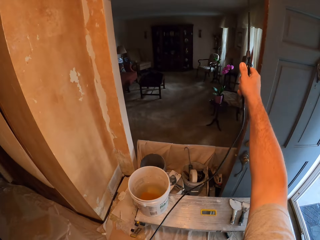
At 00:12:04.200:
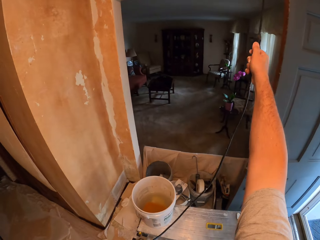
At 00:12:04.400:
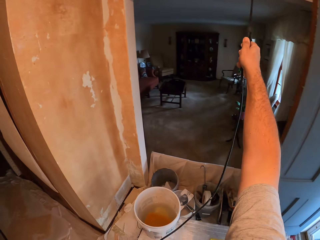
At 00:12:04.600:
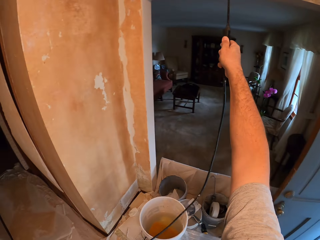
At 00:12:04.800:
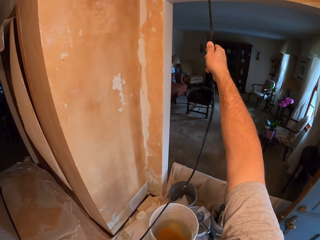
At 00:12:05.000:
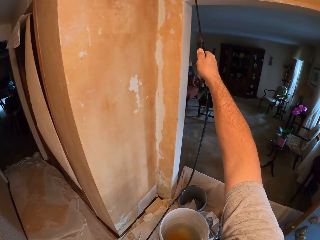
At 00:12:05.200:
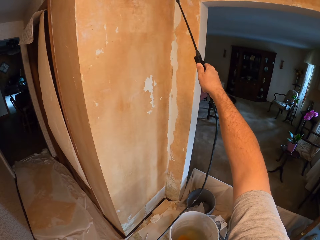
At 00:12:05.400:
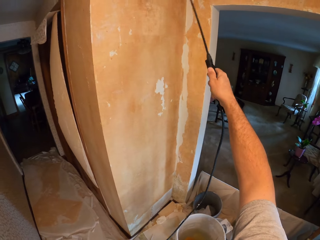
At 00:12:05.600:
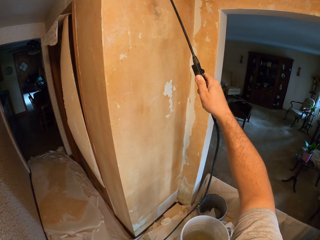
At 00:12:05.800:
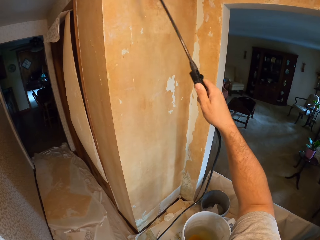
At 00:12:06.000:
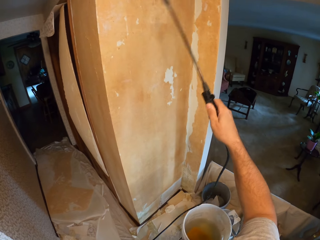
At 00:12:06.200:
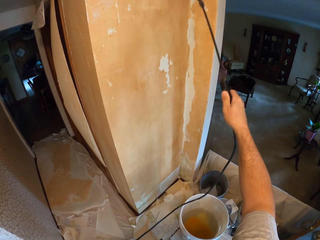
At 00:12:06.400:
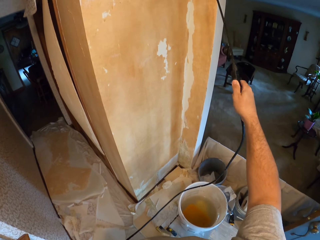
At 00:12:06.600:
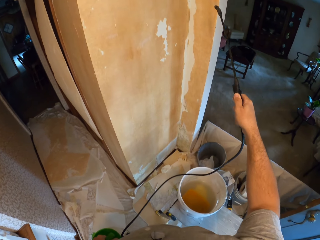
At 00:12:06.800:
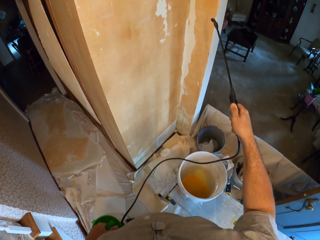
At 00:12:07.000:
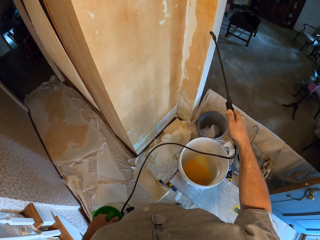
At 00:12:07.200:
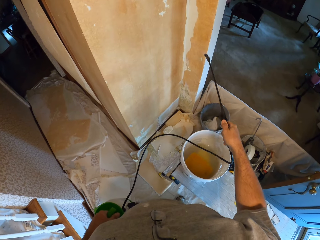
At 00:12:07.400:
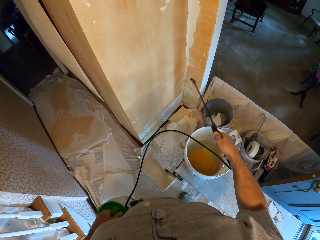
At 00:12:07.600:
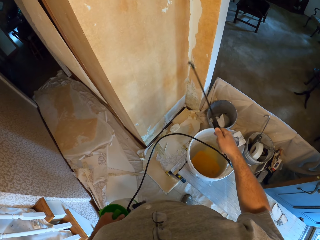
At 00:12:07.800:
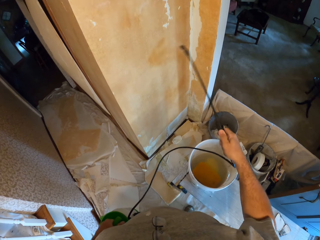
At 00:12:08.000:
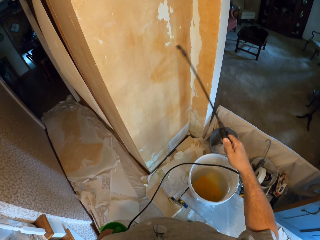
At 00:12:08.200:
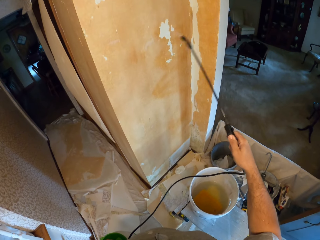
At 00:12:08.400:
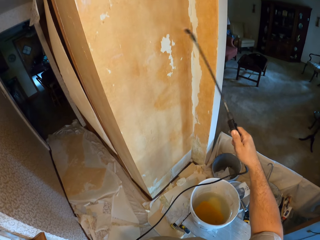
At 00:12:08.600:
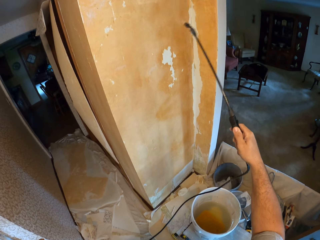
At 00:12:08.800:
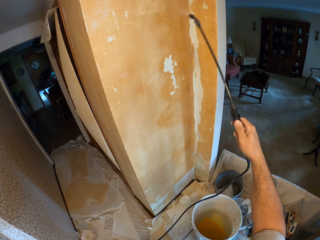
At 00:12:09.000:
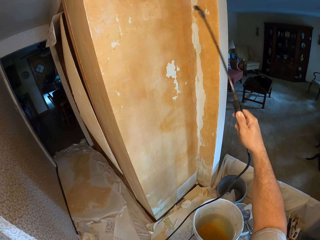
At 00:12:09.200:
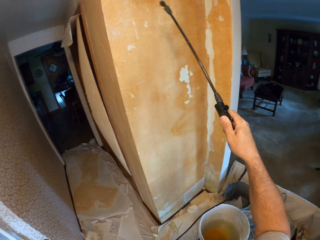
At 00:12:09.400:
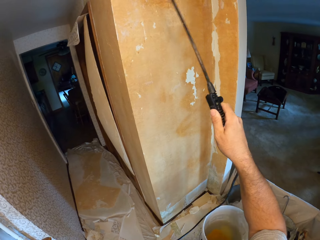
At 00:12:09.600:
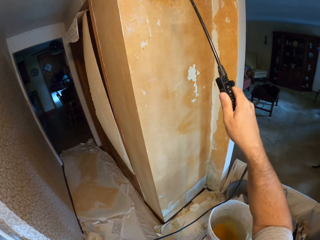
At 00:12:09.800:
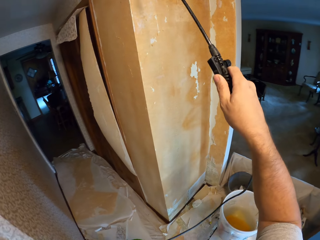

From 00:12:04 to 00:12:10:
The camera wearer sprays a liquid on the walls using the sprayer.

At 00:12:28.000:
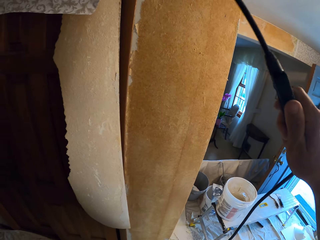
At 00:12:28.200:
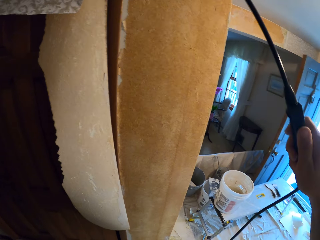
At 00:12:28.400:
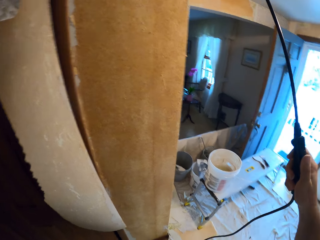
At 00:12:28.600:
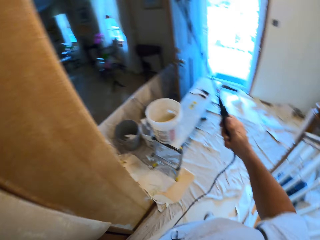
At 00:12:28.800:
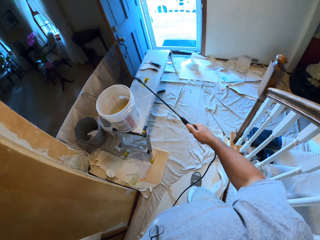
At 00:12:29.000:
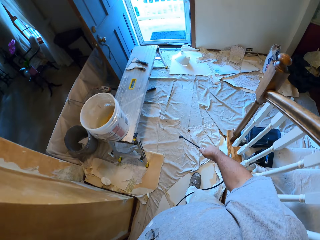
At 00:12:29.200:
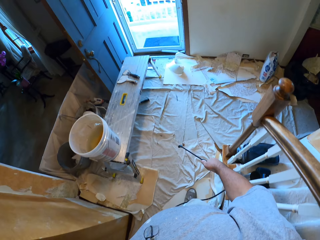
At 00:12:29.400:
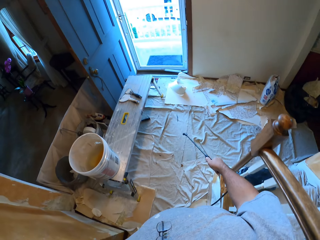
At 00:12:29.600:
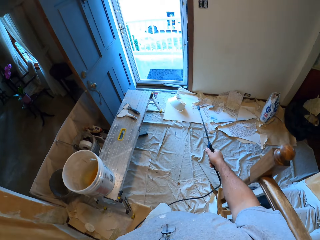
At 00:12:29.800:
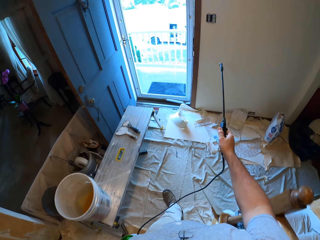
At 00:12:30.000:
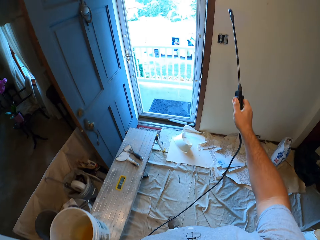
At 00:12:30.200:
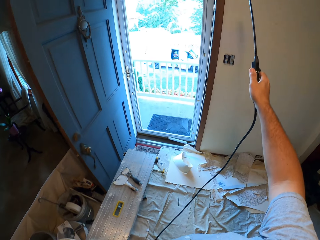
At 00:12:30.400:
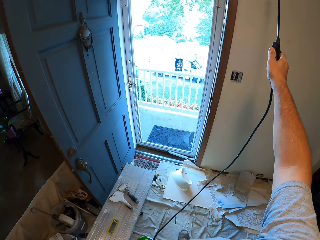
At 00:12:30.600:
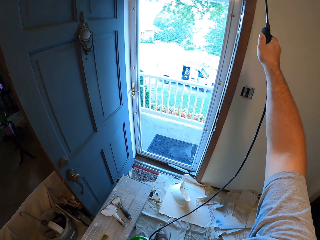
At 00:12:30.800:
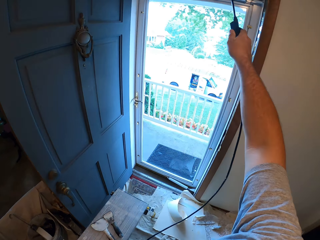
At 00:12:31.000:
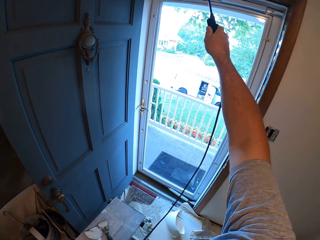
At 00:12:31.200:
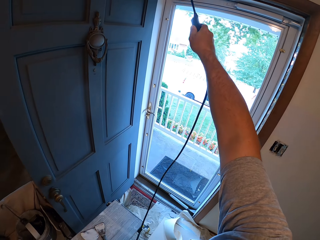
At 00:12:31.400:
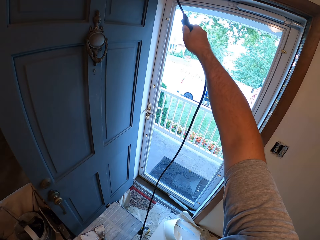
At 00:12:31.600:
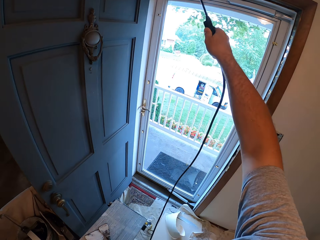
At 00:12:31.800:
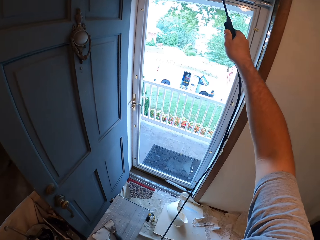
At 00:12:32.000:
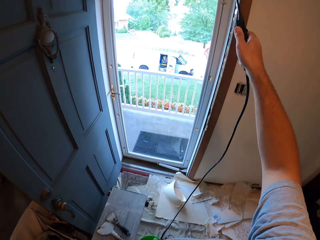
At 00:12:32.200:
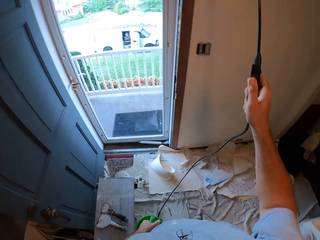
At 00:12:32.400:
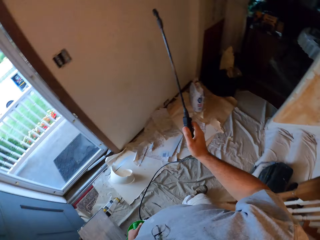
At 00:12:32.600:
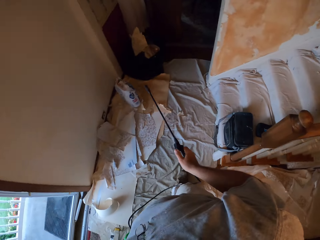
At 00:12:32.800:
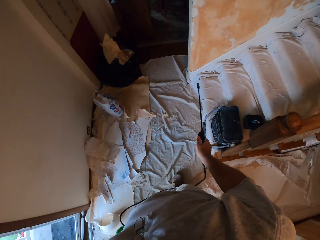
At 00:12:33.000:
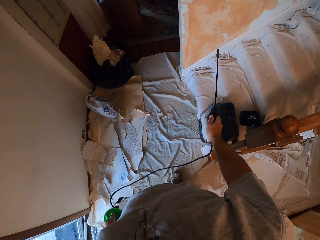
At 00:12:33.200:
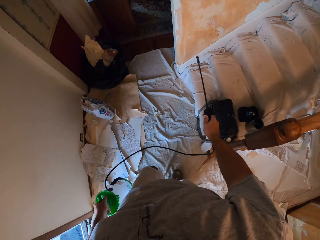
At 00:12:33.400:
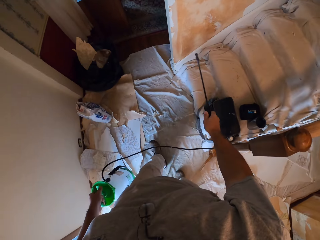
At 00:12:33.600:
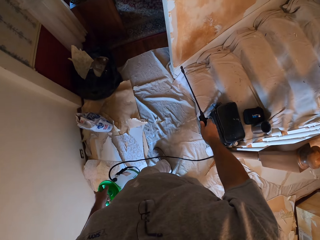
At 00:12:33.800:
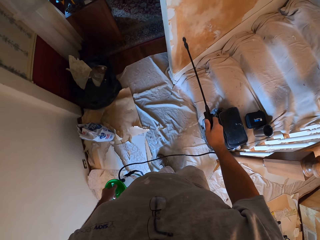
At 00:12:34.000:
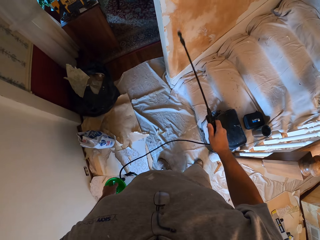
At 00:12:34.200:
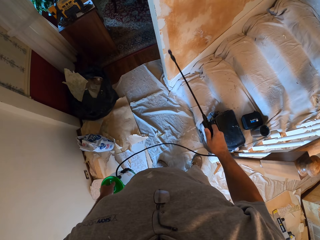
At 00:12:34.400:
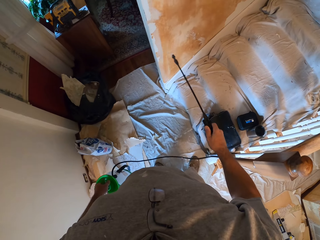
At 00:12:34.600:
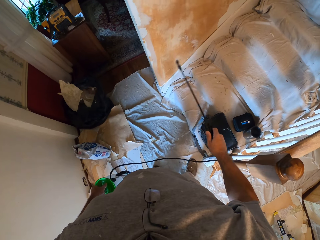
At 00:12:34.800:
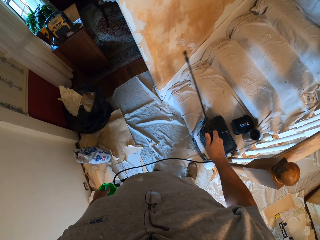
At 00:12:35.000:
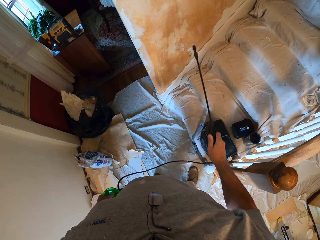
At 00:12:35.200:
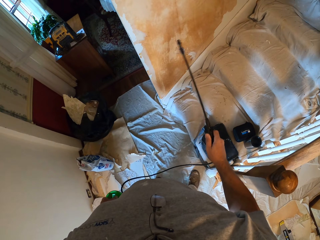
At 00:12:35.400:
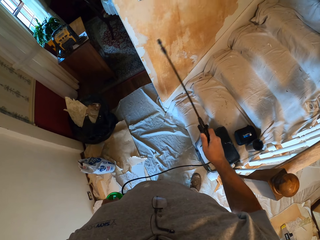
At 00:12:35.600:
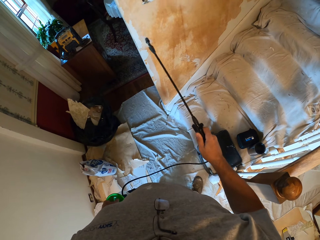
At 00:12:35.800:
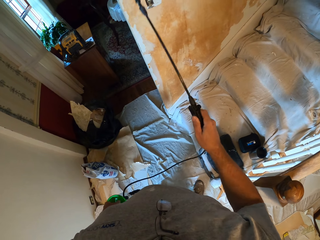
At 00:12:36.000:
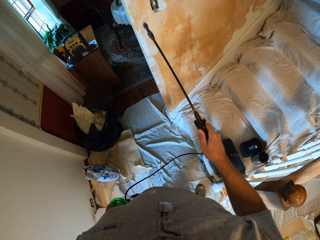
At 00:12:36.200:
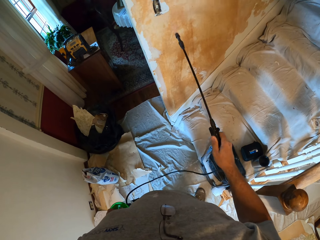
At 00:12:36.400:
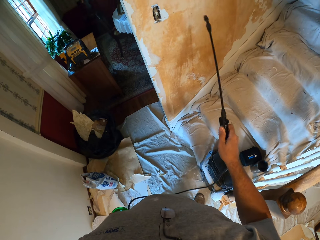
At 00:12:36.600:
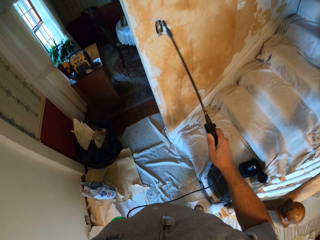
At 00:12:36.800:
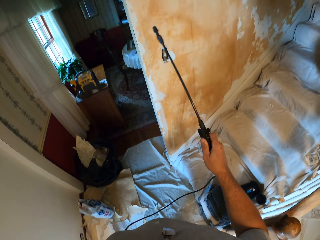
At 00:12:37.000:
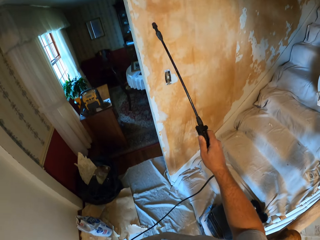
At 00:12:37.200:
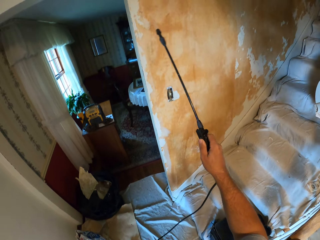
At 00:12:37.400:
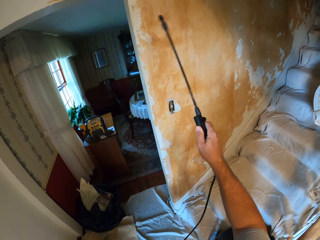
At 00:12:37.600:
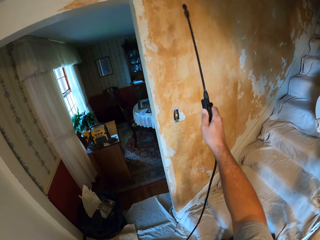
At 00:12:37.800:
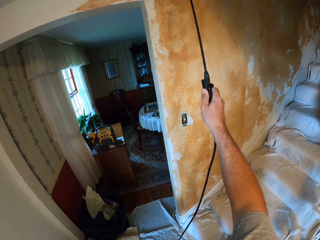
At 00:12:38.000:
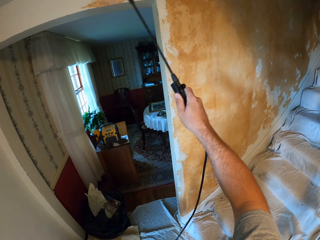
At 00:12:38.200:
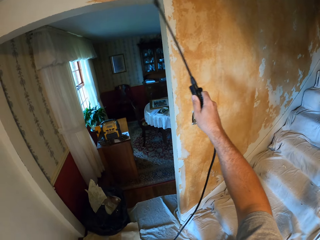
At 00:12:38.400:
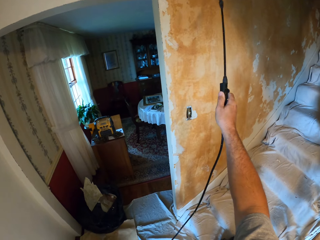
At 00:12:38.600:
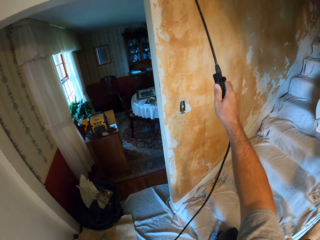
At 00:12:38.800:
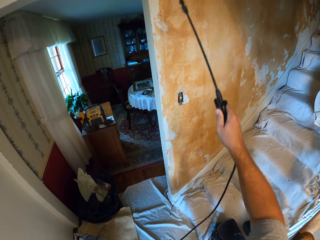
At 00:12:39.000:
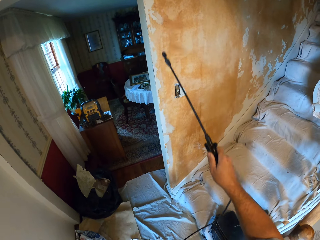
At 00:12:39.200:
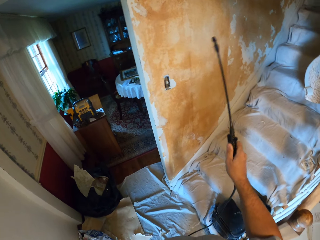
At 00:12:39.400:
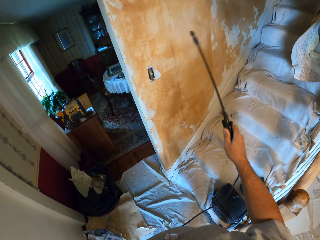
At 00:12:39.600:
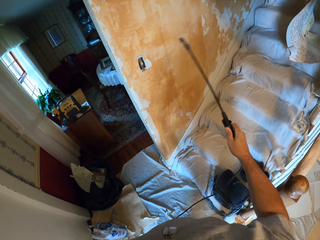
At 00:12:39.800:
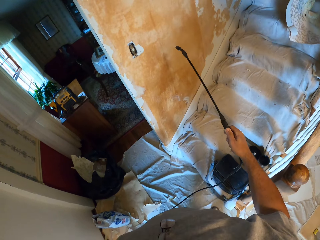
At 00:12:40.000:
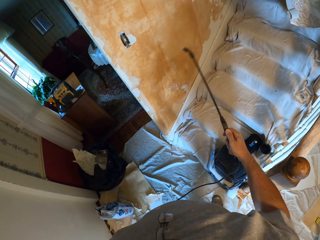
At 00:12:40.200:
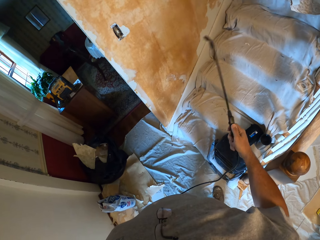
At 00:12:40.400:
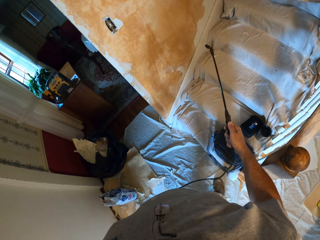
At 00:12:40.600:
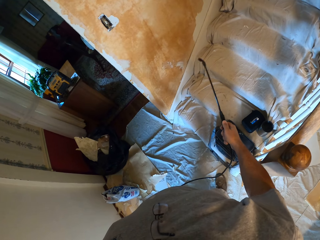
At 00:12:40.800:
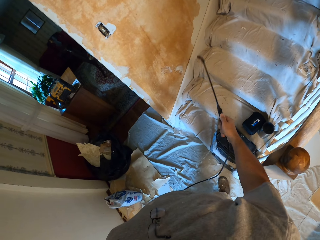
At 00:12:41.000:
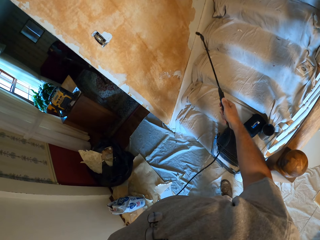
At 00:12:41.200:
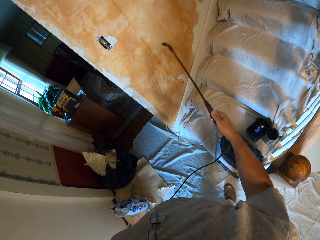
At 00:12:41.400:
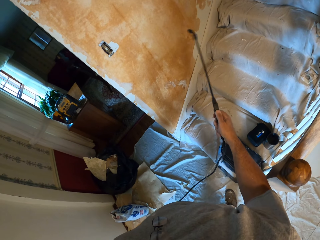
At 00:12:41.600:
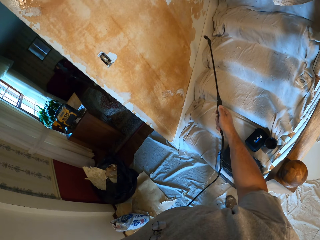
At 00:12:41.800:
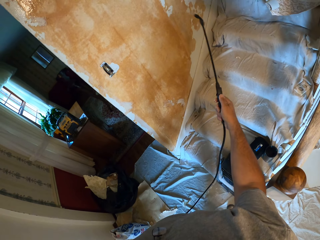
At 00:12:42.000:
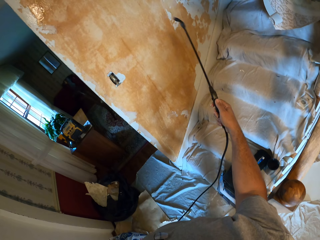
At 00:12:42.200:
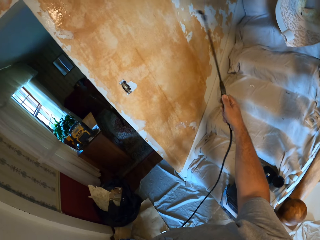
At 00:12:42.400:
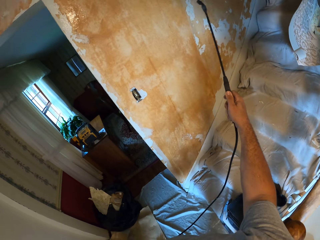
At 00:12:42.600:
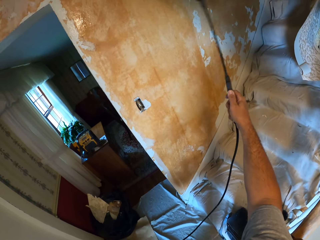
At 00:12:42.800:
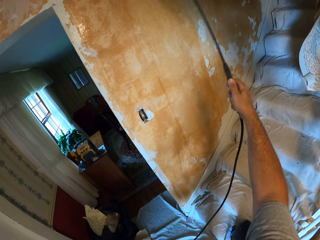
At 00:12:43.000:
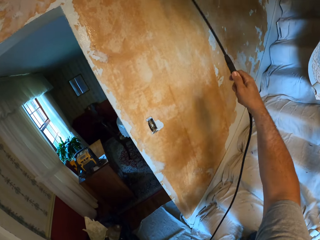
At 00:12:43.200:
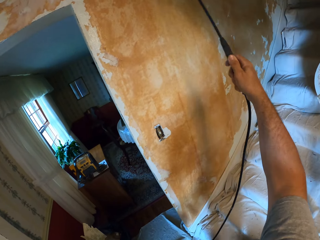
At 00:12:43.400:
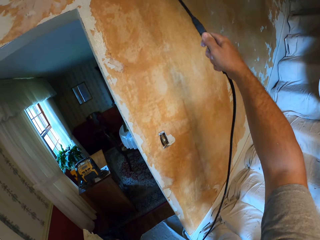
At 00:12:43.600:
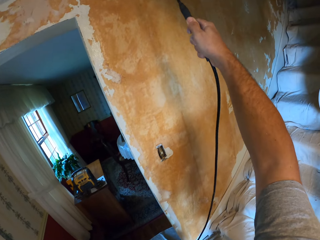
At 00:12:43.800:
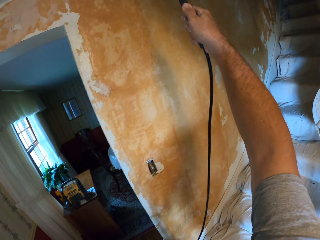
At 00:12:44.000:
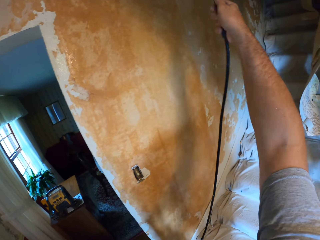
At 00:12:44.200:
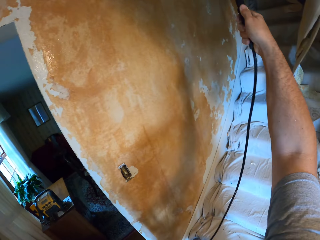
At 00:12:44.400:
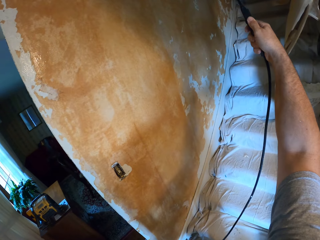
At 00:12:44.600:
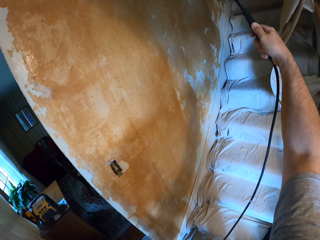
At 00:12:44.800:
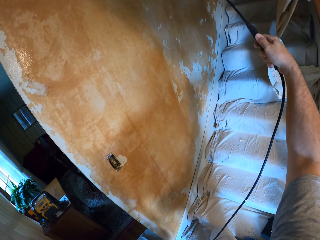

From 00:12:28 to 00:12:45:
The camera wearer walks around. They spray the walls.
